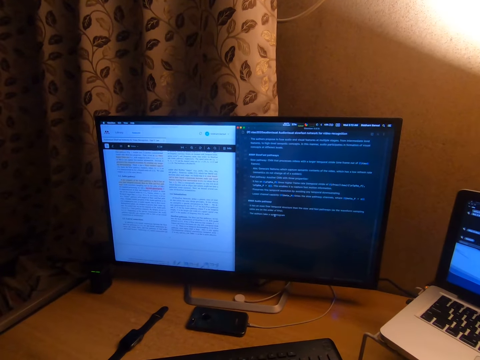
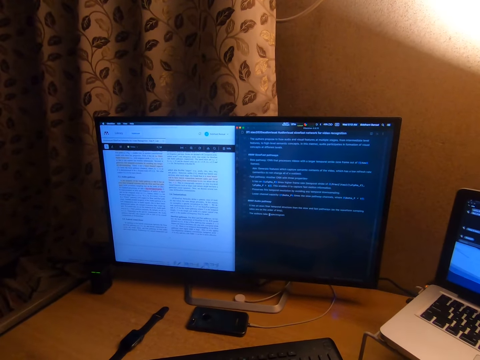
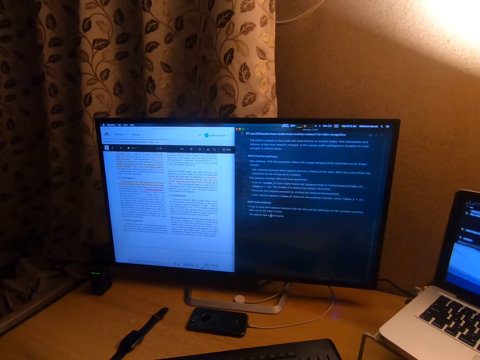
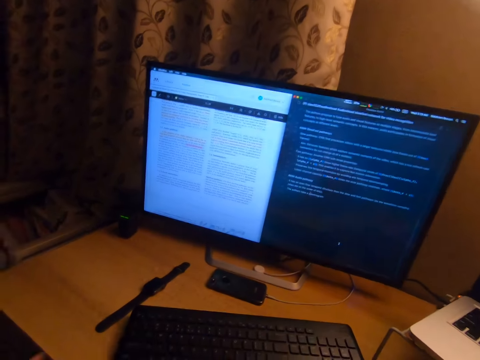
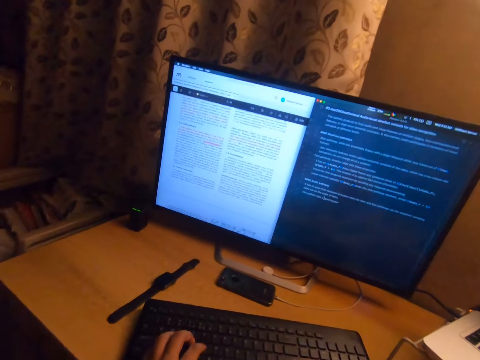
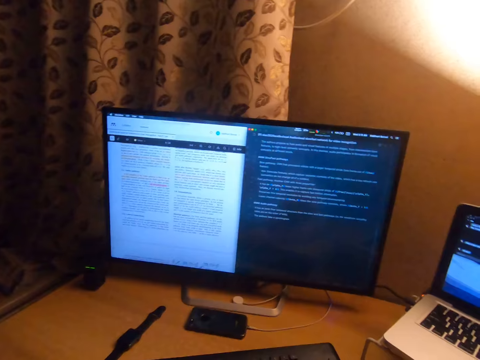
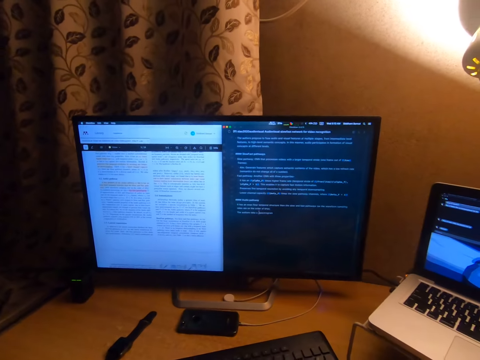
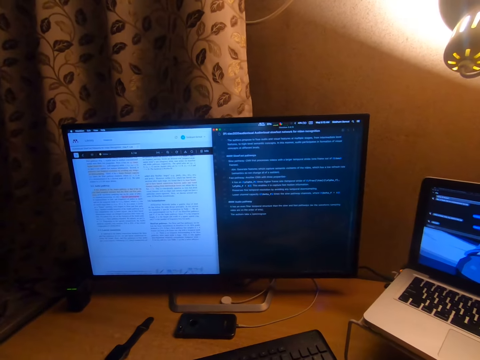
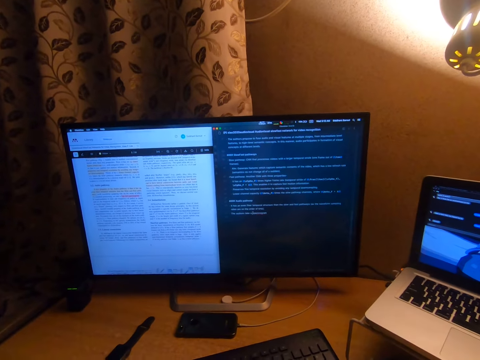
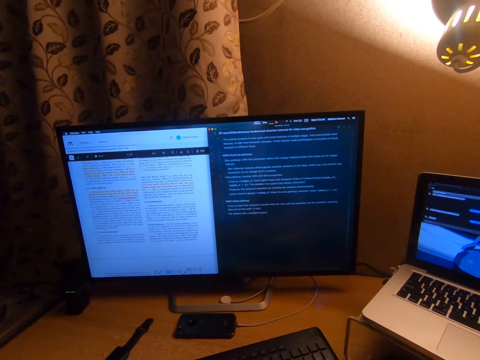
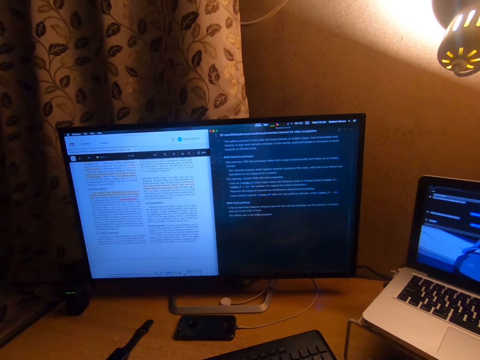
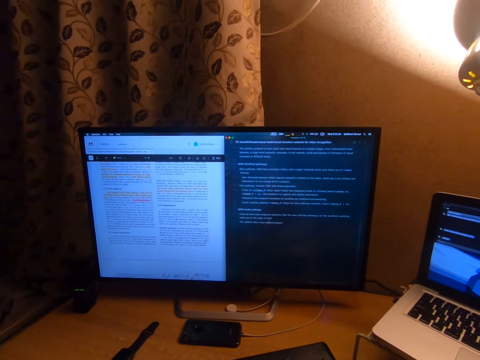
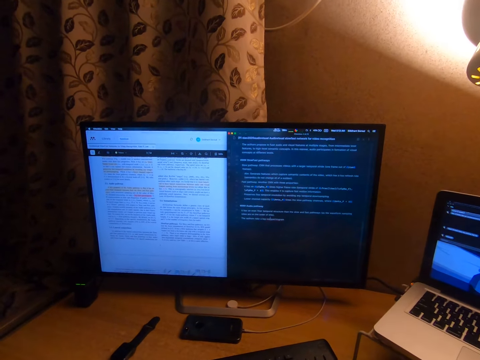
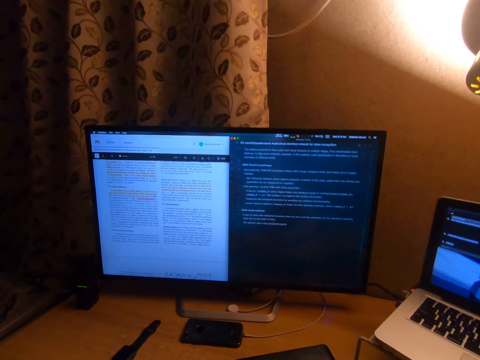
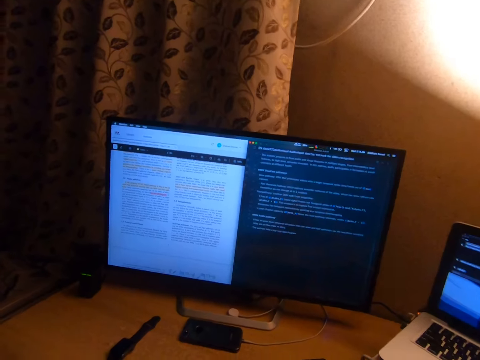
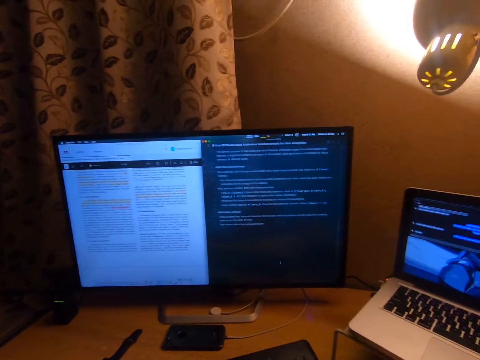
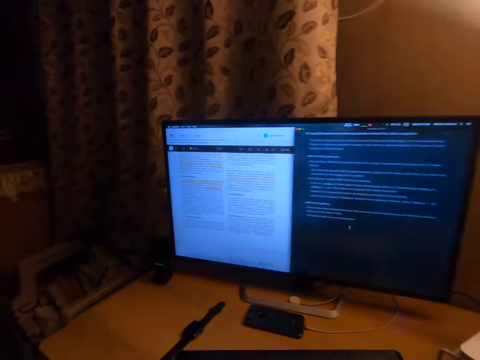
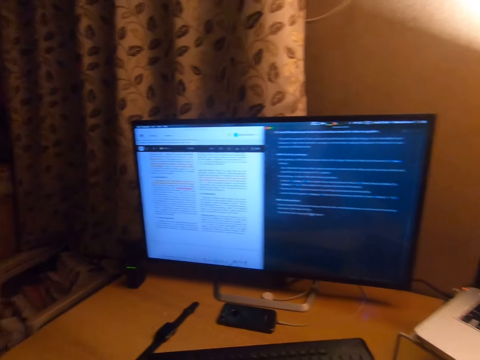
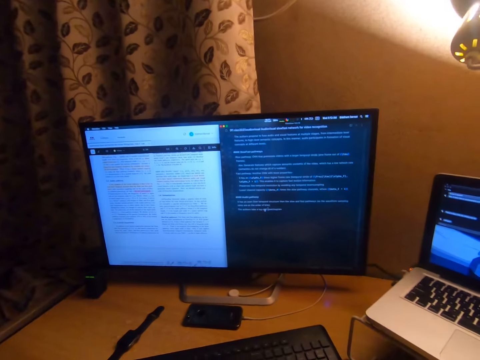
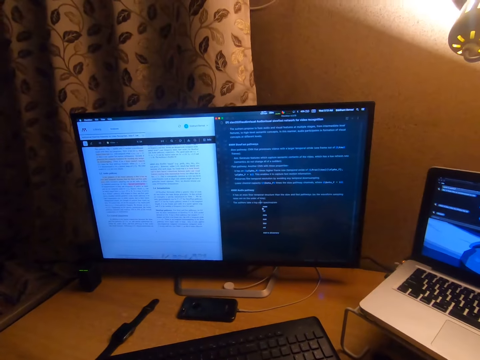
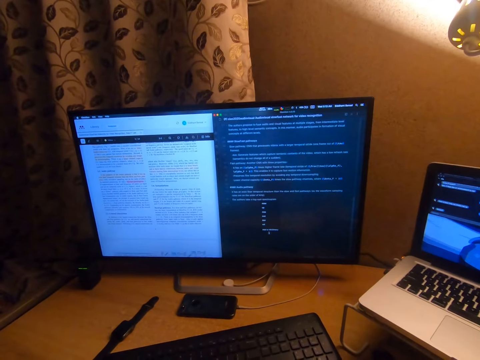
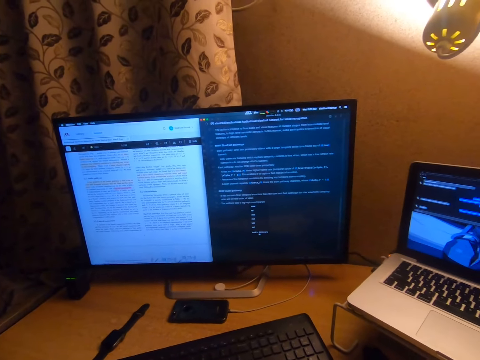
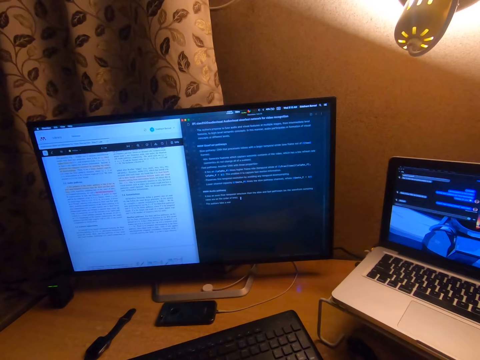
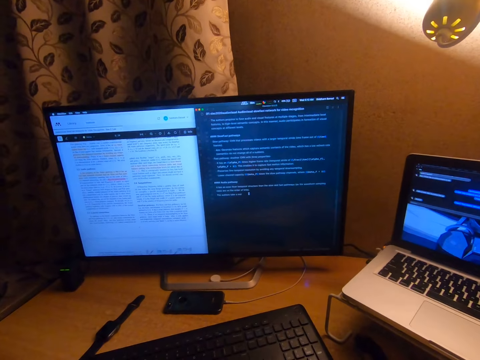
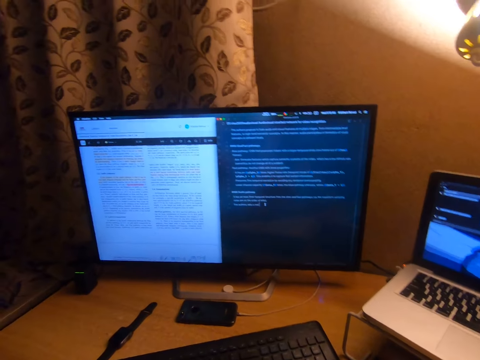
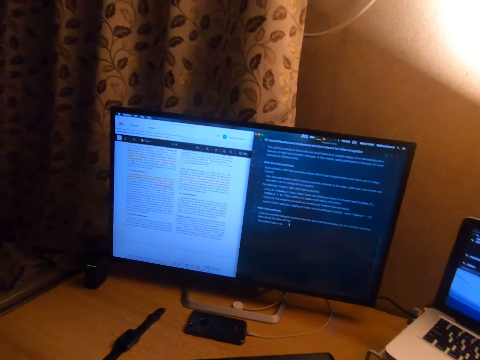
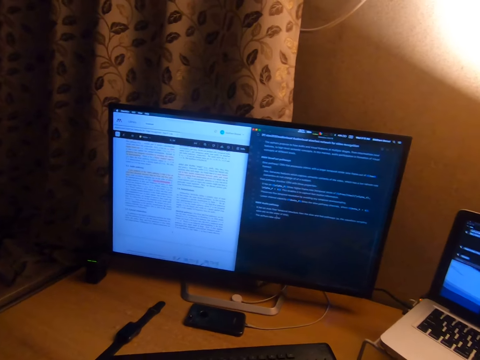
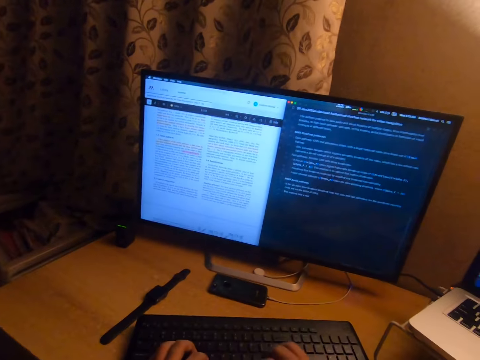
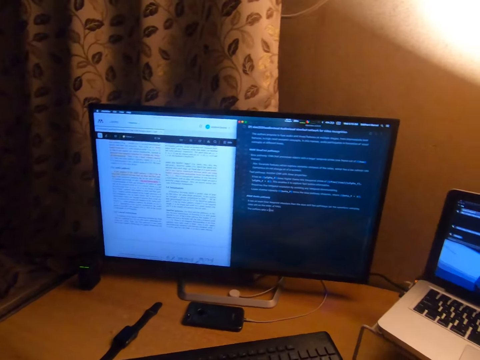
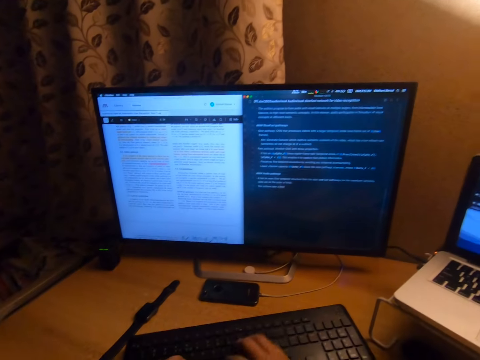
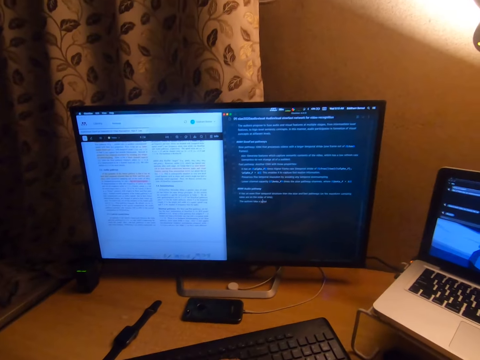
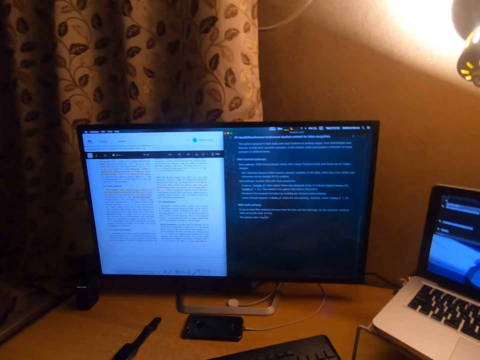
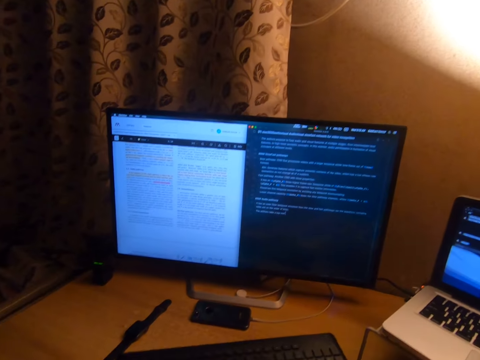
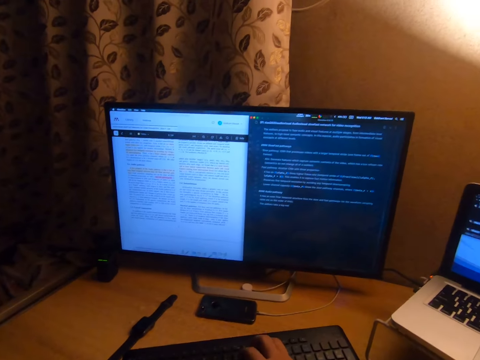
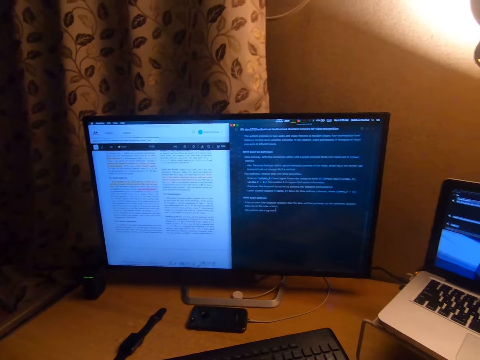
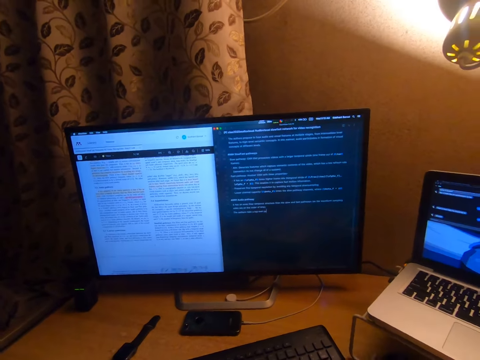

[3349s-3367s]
The camera wearer presses the keyboard on the table with his hands. He operates the computer. He lowers his left hand on the keyboard. He presses the keyboard on the table with his hands.

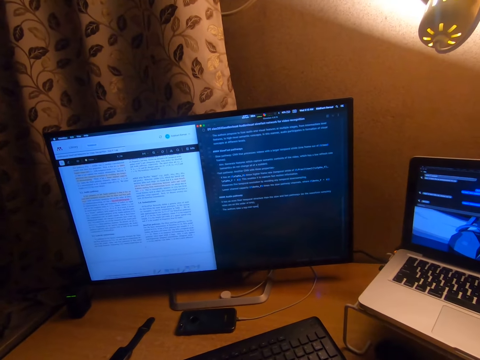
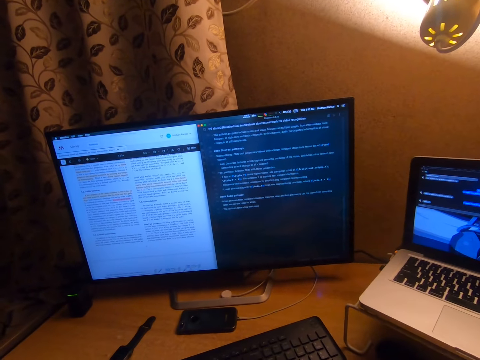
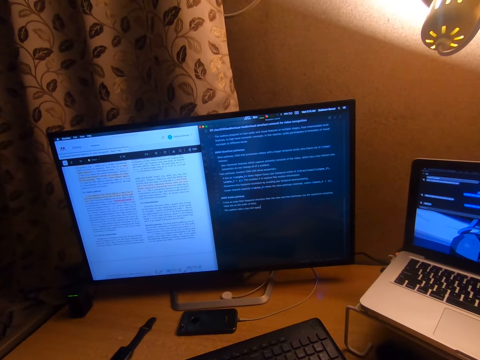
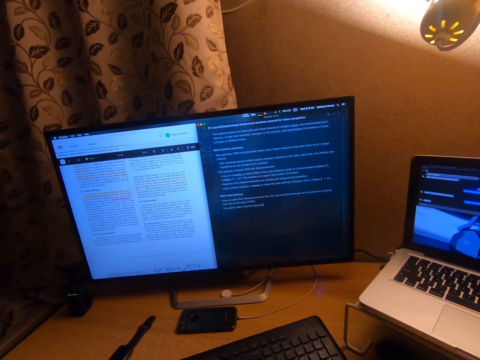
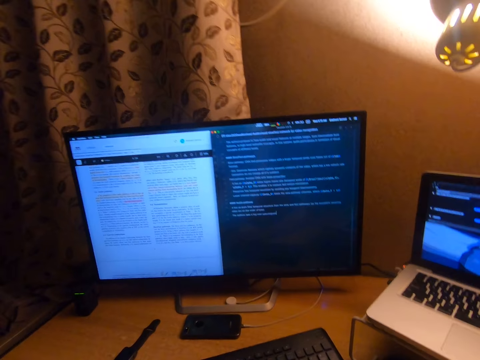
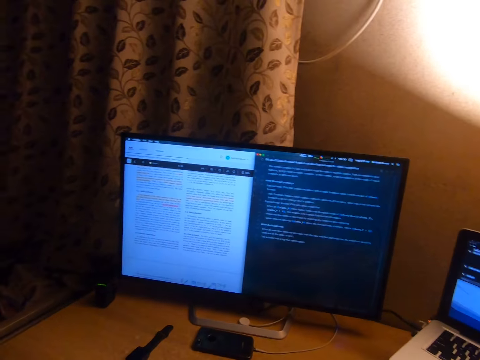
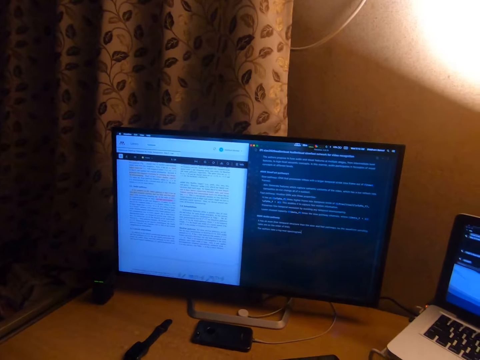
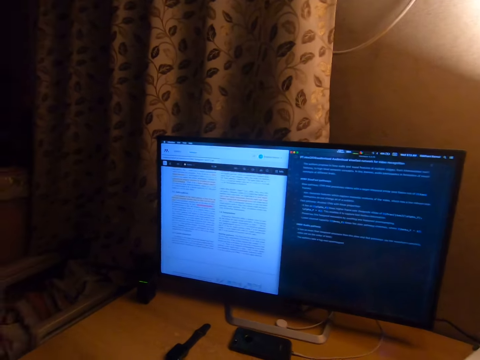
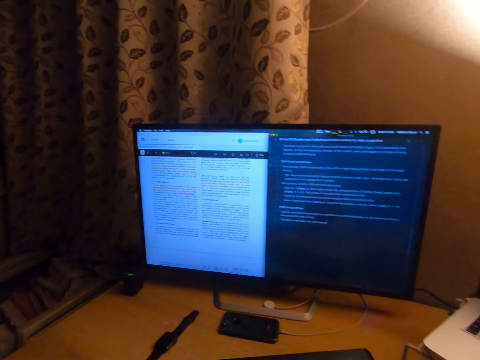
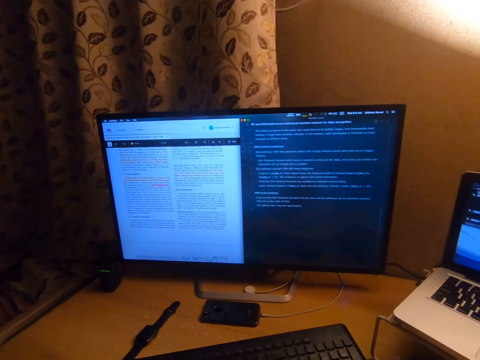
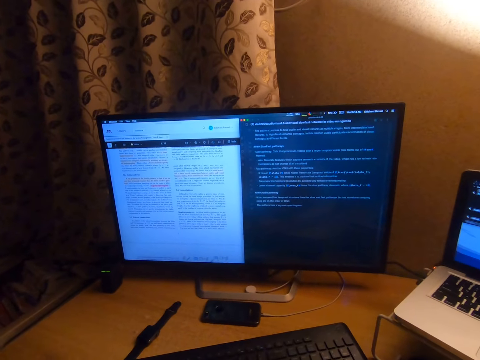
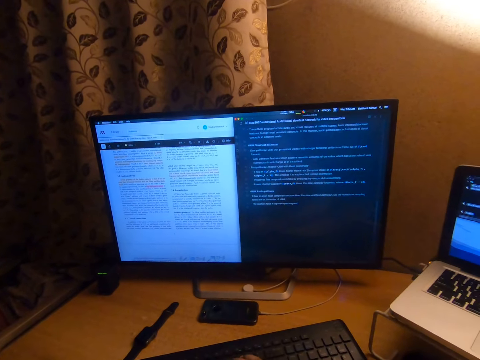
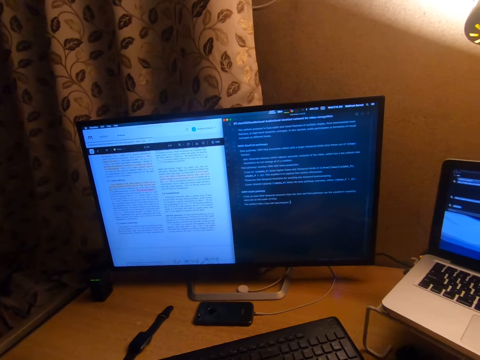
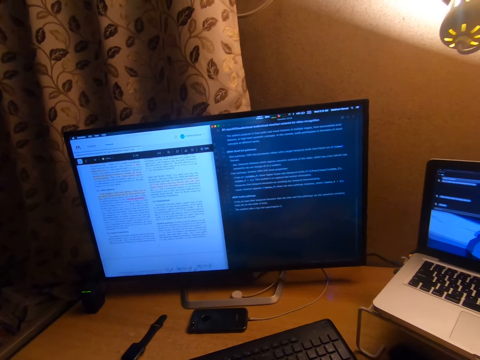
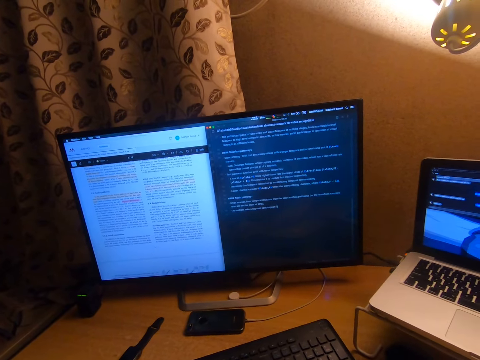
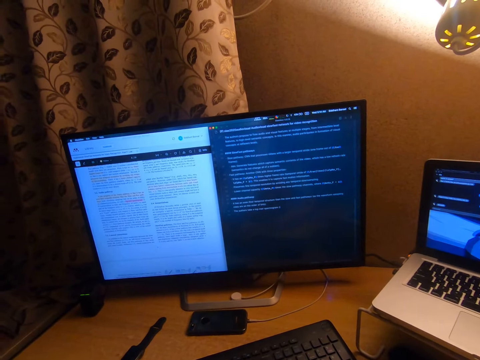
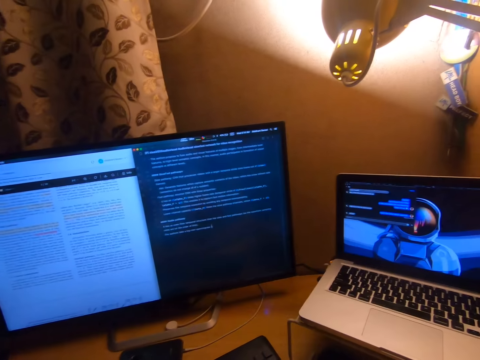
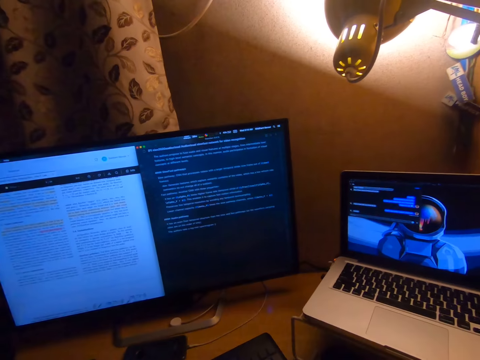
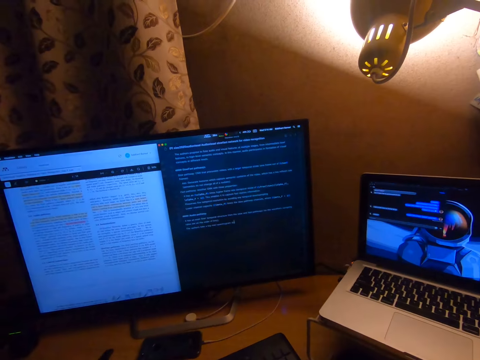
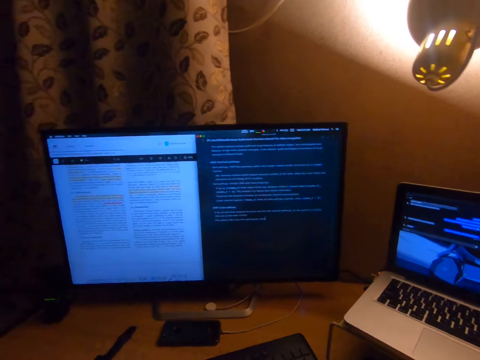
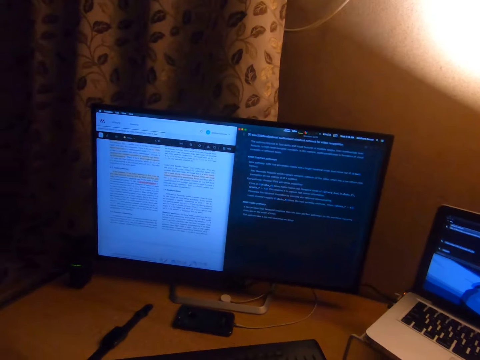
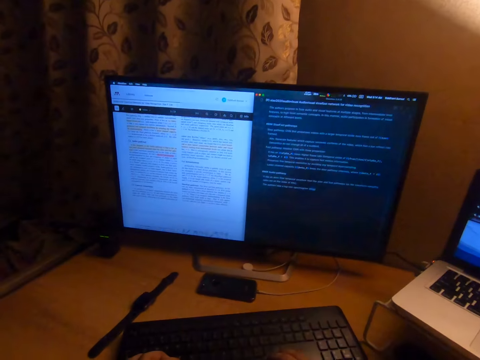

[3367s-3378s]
The camera wearer looks at the laptop.
